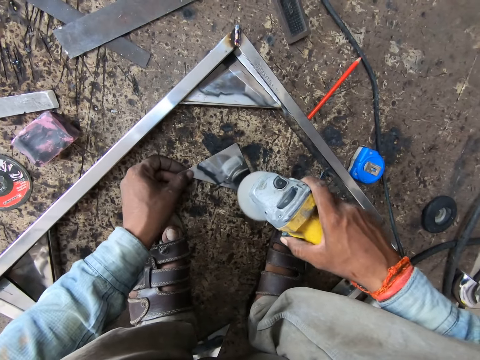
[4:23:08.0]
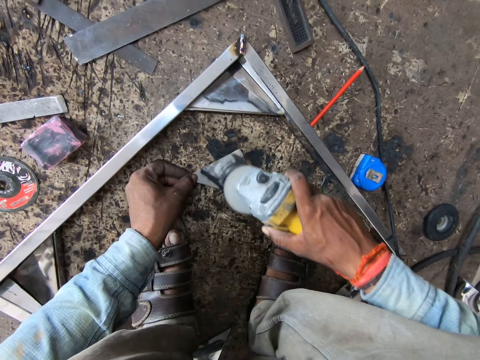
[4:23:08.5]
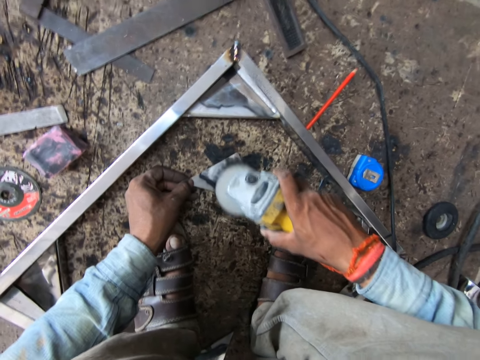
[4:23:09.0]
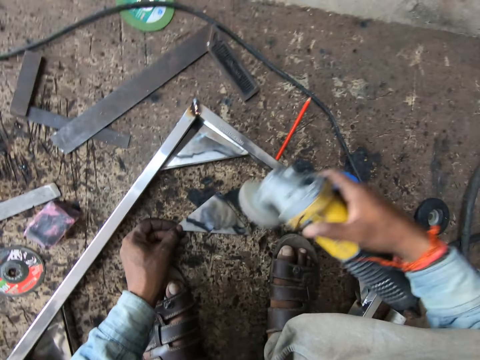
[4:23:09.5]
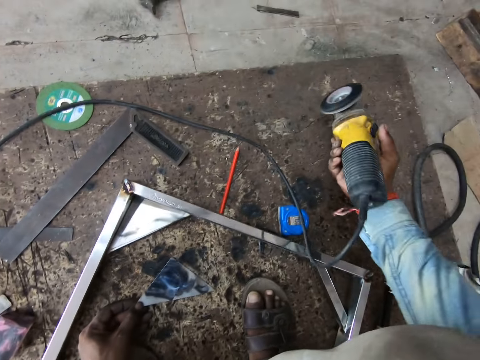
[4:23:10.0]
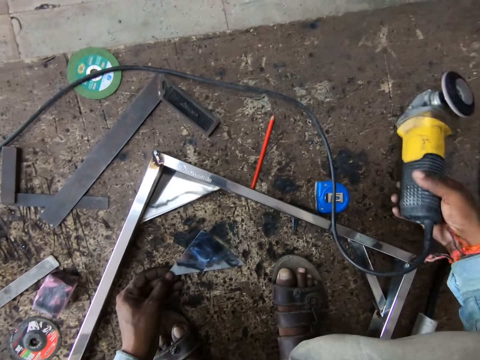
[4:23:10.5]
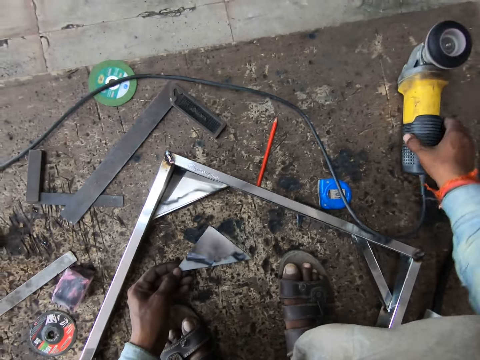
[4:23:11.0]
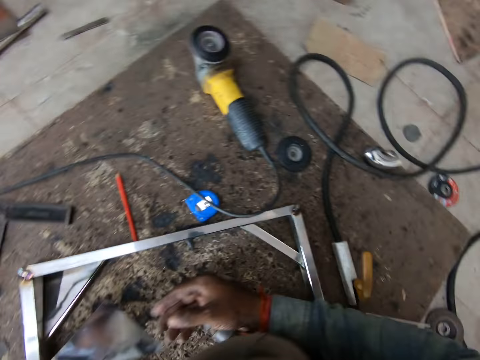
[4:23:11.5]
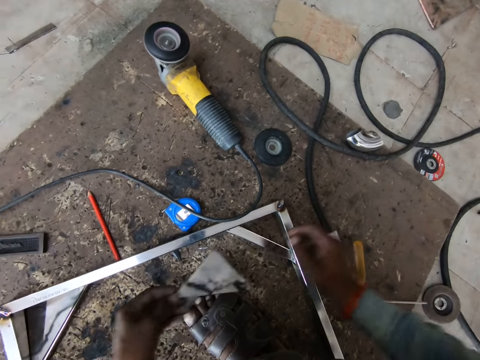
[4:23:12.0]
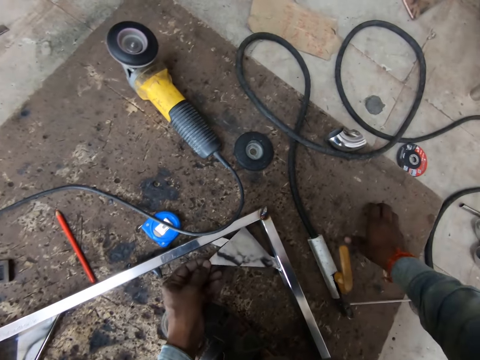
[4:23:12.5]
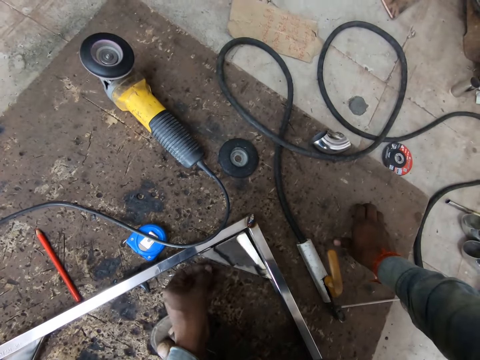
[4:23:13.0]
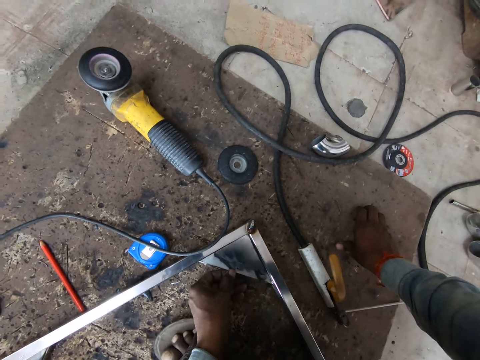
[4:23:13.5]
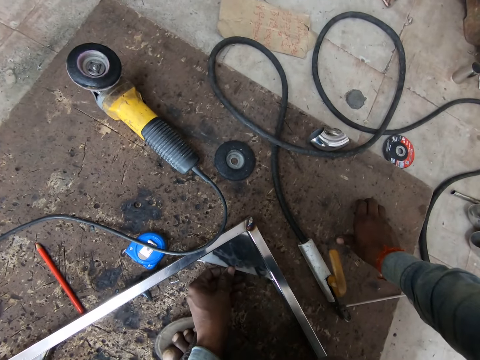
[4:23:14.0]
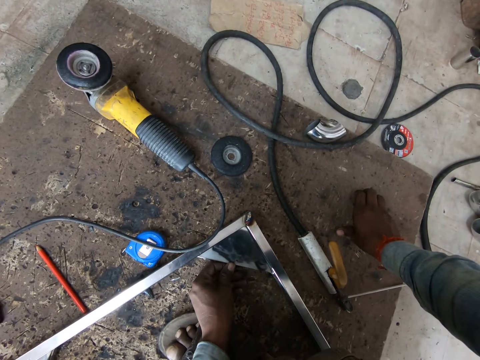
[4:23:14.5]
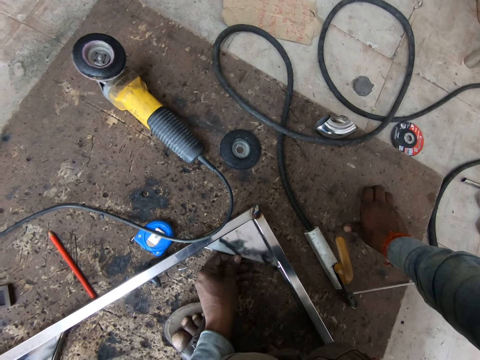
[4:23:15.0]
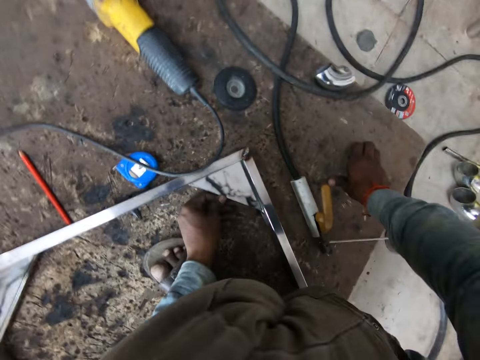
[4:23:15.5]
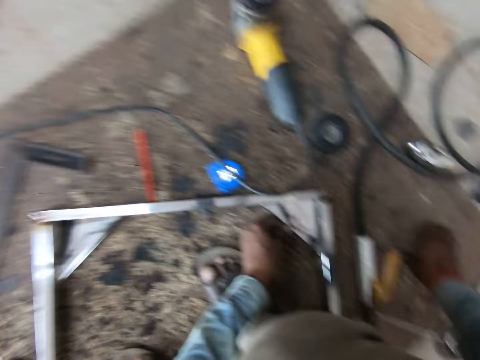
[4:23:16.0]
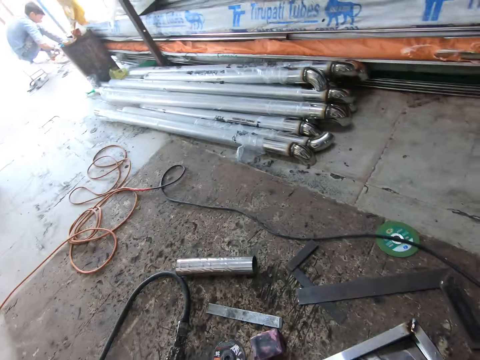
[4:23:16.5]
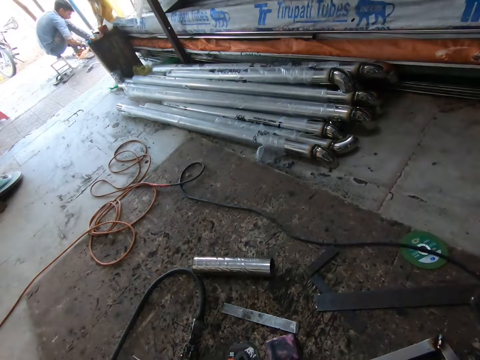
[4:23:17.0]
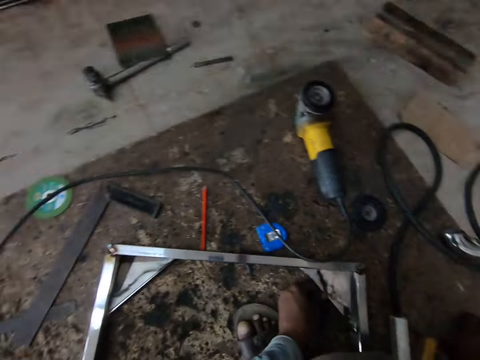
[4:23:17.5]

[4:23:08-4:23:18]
The camera wearer drops the angle grinder on the floor with his right hand. He lifts the metal piece from the floor with his left hand. He puts the metal piece on the metal piece with his left hand.

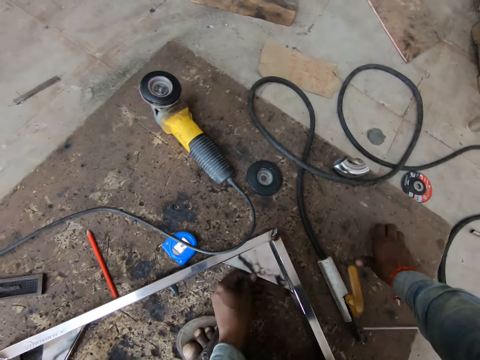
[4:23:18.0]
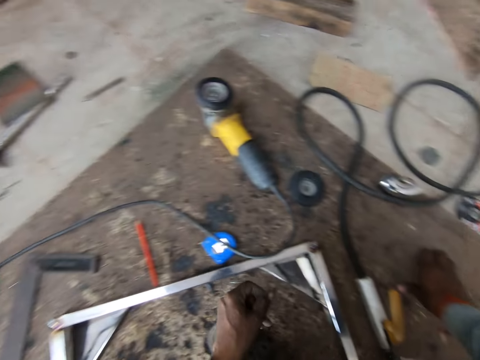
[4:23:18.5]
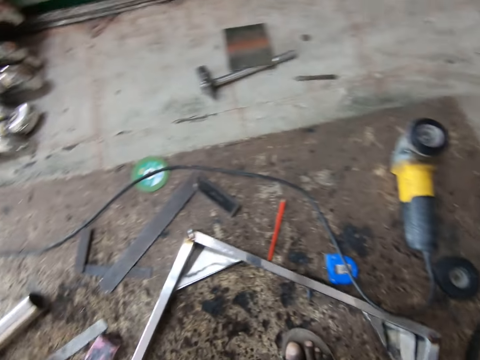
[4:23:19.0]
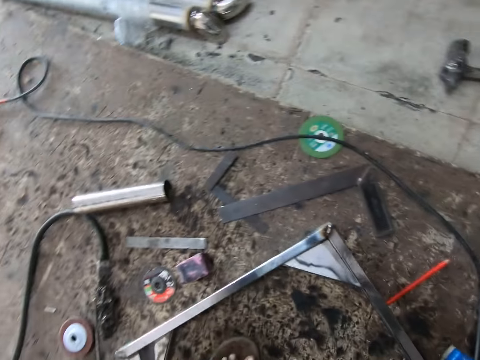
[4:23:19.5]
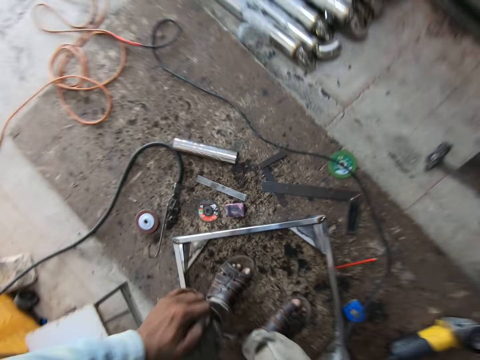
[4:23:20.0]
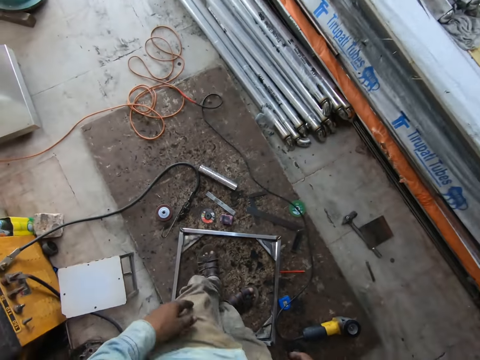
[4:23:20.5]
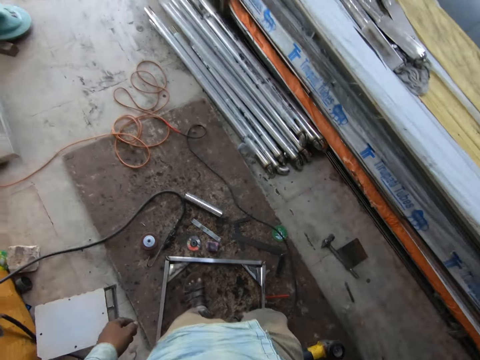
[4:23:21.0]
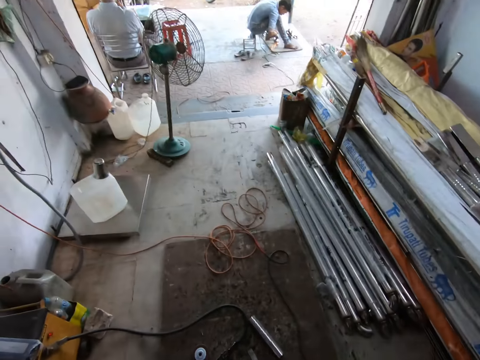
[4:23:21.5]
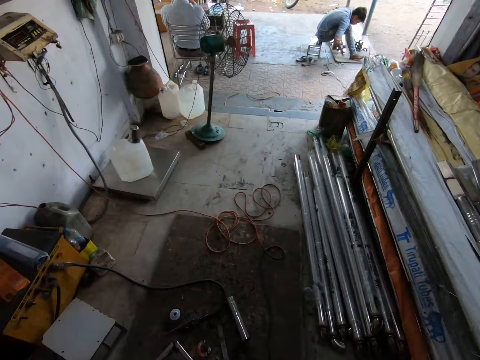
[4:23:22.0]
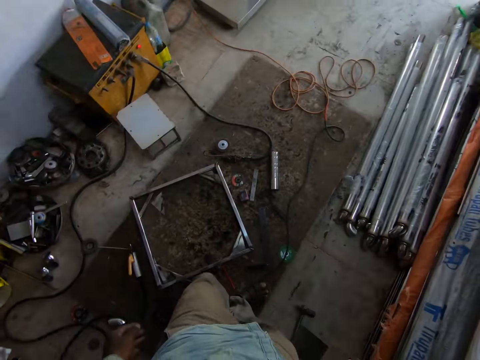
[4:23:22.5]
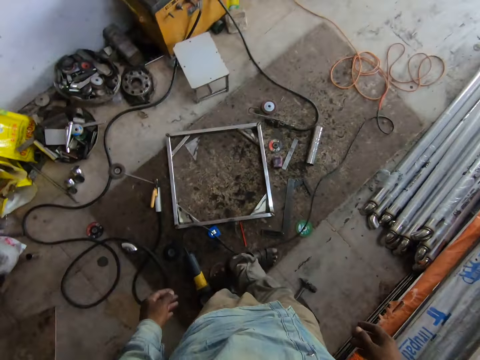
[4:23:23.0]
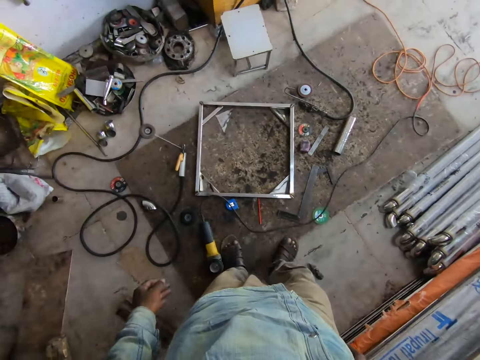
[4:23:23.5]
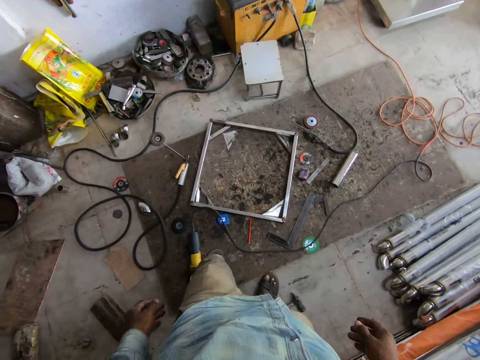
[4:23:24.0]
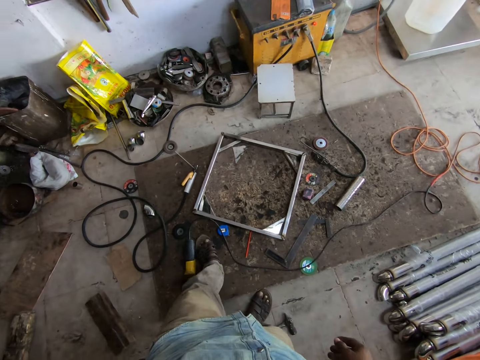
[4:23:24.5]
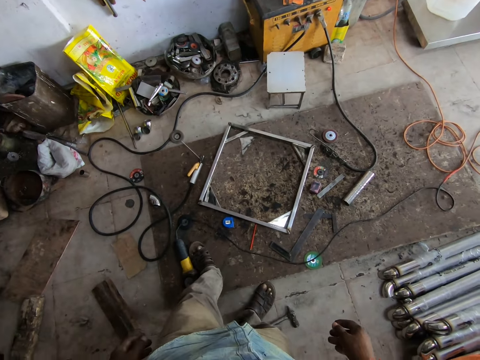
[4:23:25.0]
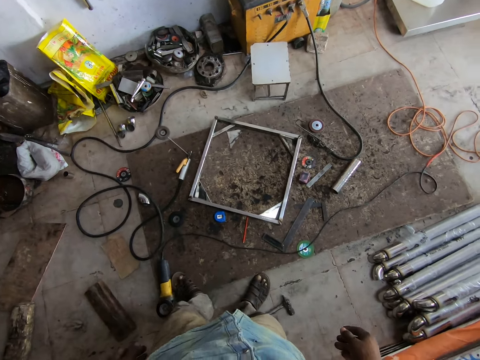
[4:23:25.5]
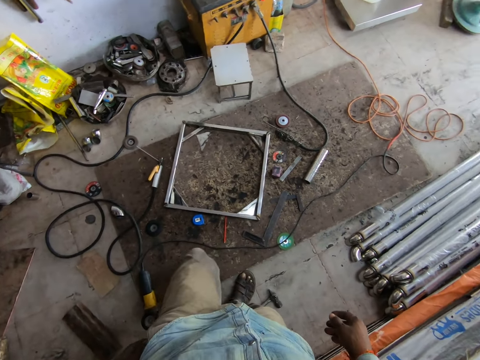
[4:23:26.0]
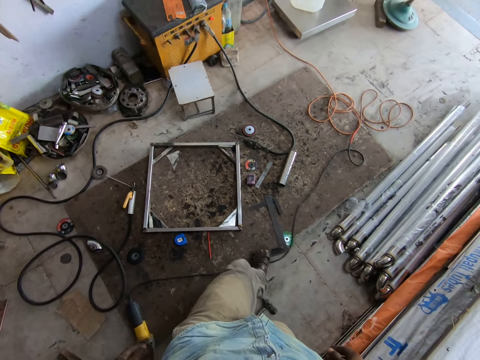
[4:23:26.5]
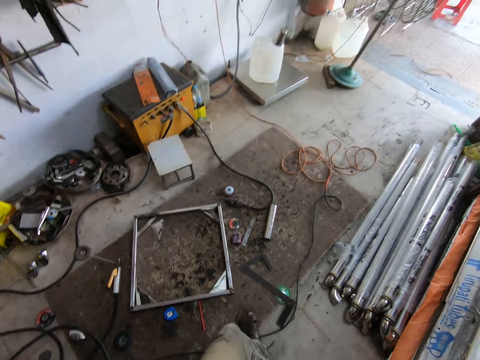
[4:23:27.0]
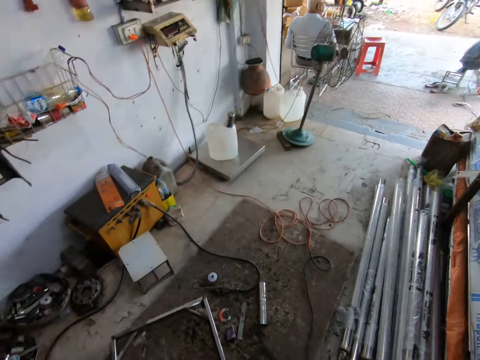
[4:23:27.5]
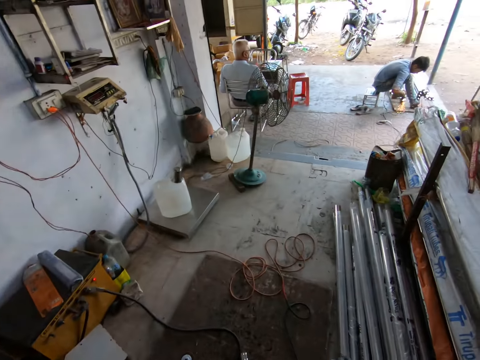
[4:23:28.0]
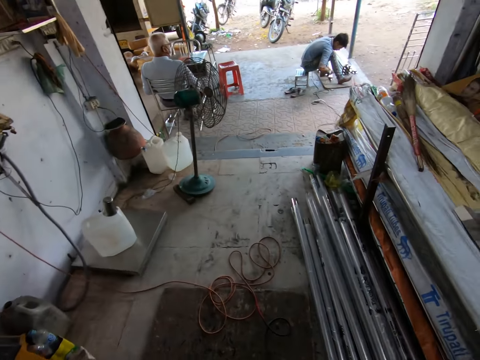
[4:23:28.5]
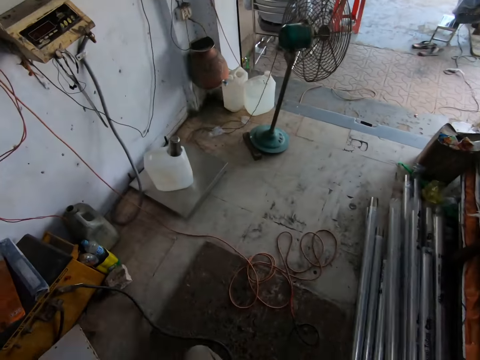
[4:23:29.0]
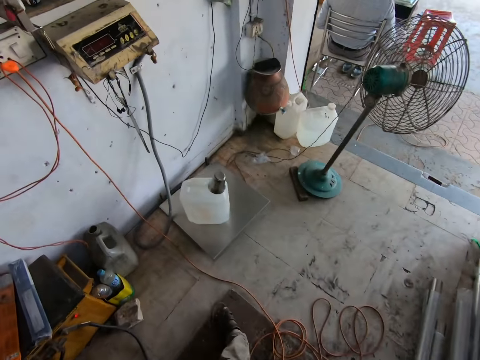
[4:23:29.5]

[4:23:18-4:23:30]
The camera wearer moves around. He pushes the angle grinder on the floor with his left leg. He moves a ruler on the floor with his left leg. He moves a cable on the floor with his left leg. He walks in the workshop.

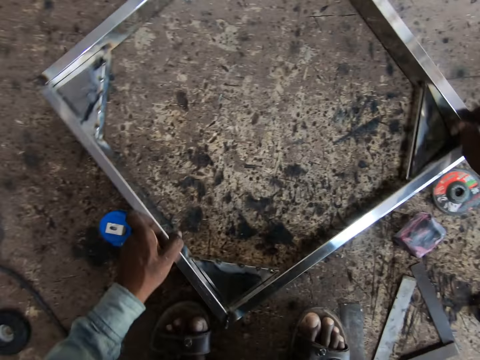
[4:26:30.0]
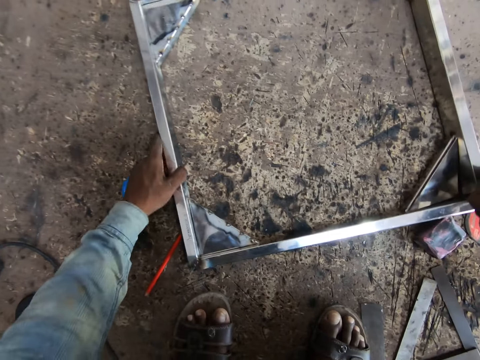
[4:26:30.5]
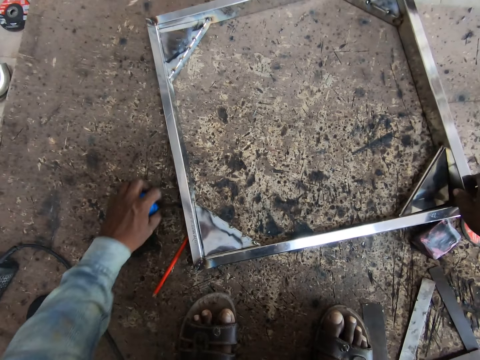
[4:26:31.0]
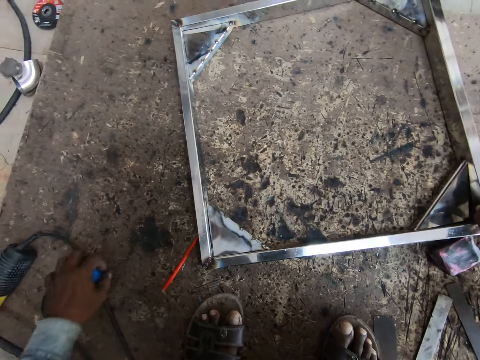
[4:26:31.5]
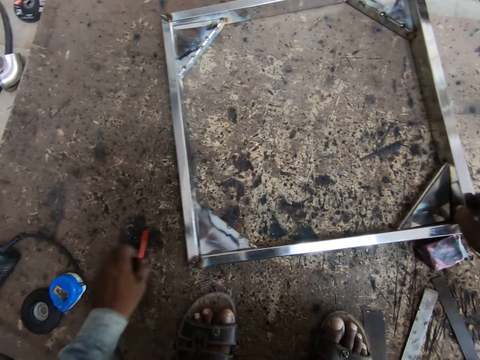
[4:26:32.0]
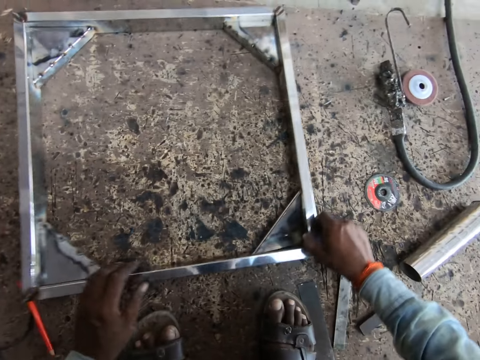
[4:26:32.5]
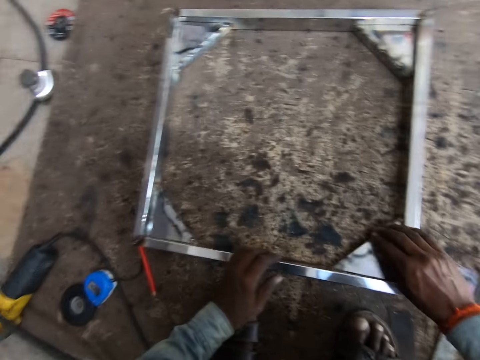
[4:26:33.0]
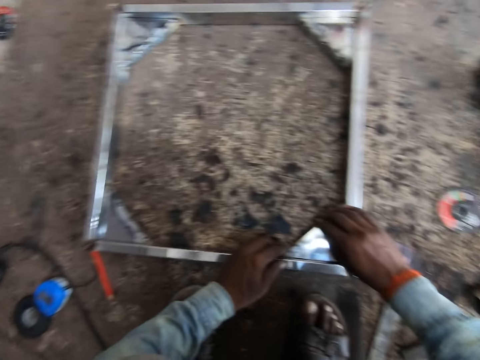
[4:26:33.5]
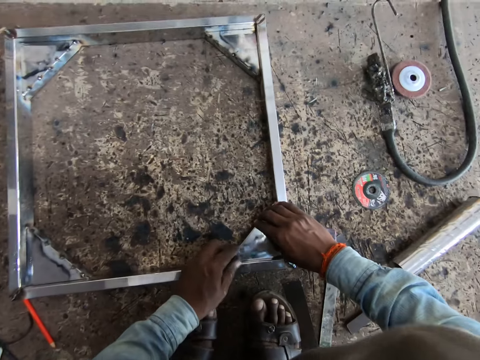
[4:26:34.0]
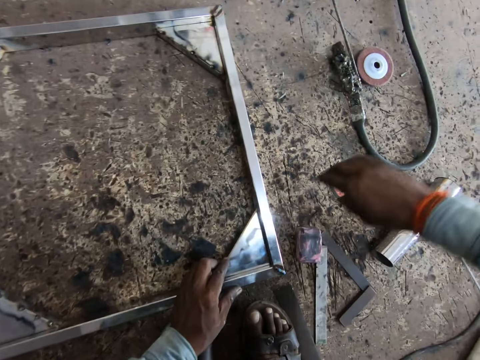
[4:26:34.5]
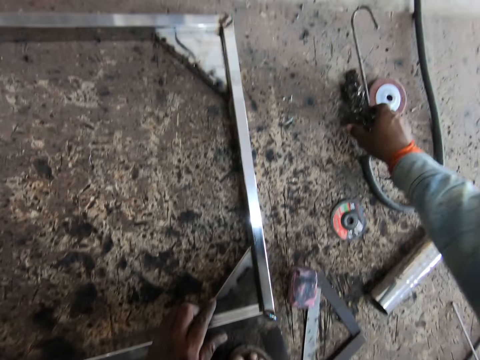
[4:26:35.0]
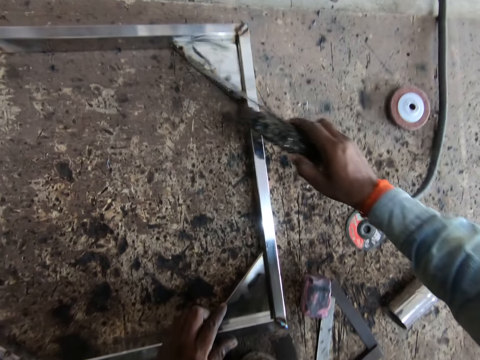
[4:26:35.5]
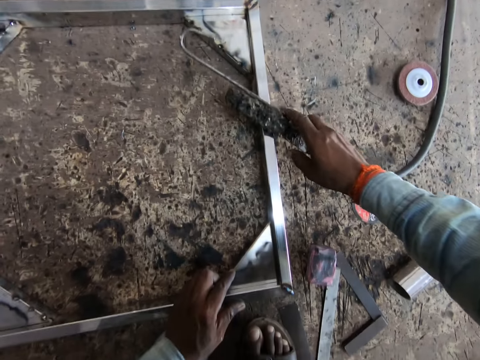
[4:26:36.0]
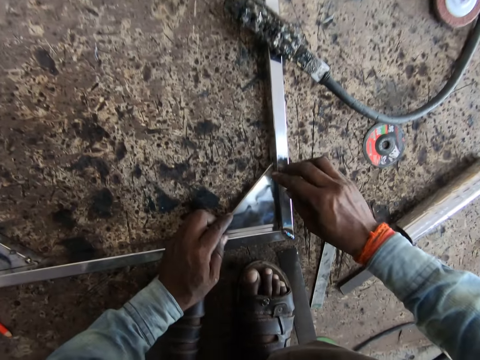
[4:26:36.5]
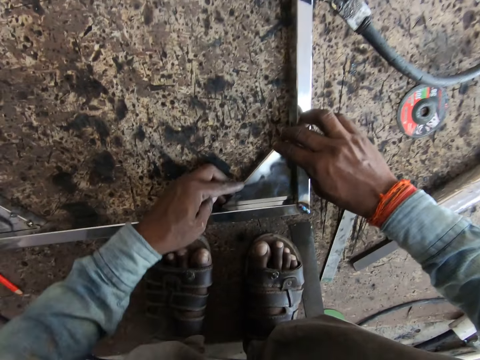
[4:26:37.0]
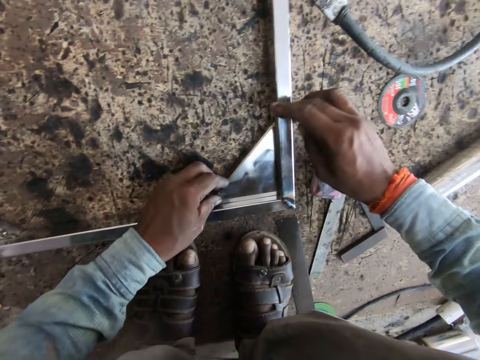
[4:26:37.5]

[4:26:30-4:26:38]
The camera wearer moves a tape measure on the floor with his left hand. He moves a pencil on the ground. He turns the steel frame with his right hand. He moves the steel on the steel frame with his right hand. He fits a metal sheet on the bar. He picks the electrode holder from the floor with his right hand. He places the electrode holder in his right hand on the steel frame. He touches the steel on the steel frame with both hands.
